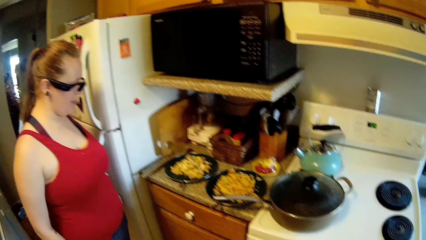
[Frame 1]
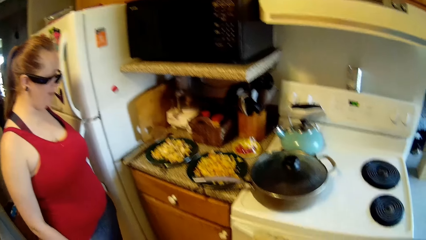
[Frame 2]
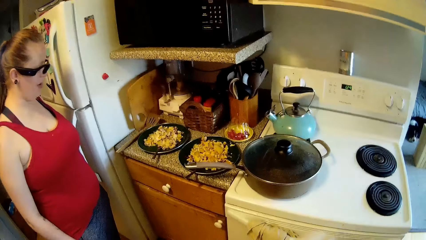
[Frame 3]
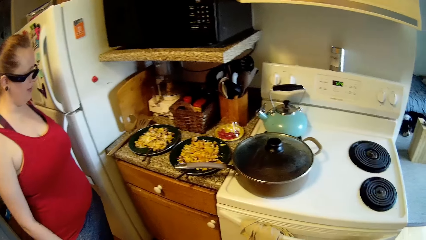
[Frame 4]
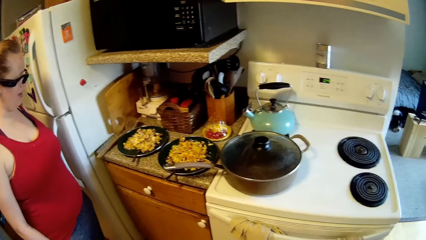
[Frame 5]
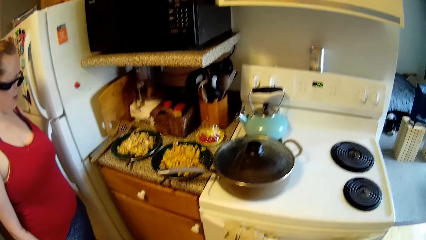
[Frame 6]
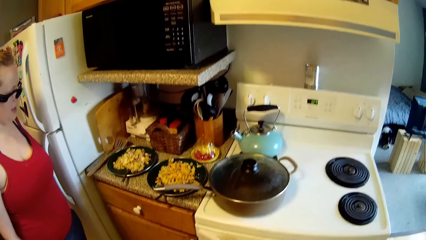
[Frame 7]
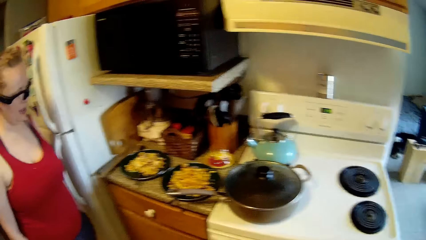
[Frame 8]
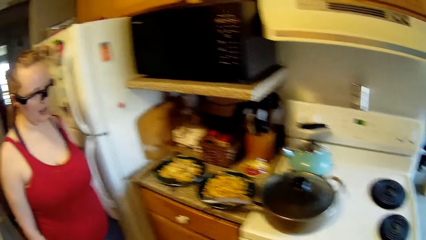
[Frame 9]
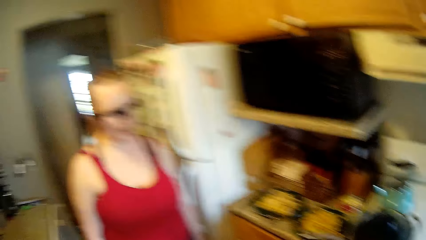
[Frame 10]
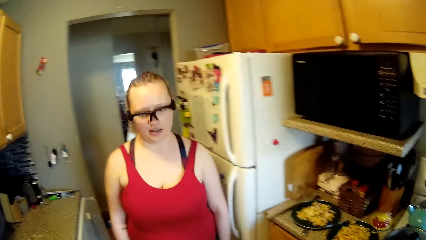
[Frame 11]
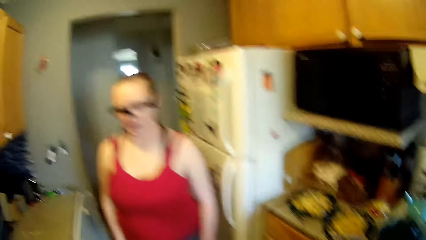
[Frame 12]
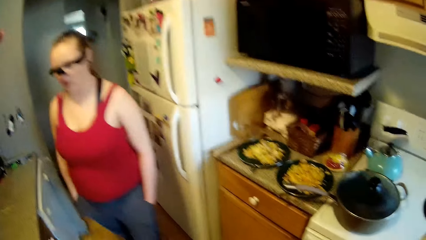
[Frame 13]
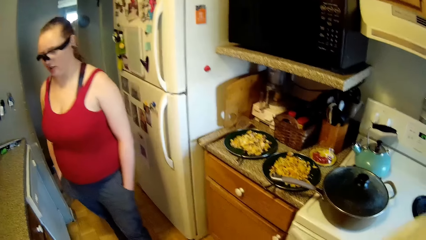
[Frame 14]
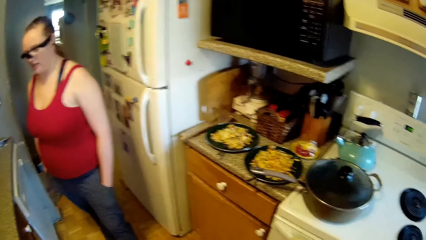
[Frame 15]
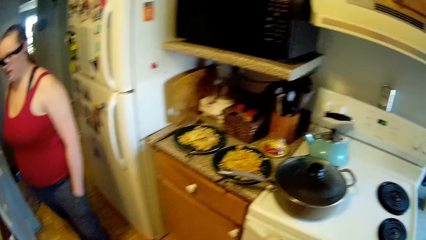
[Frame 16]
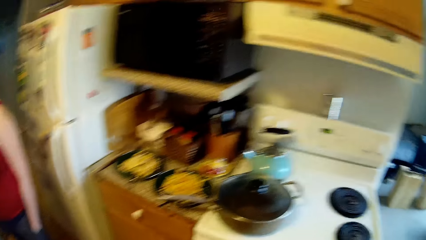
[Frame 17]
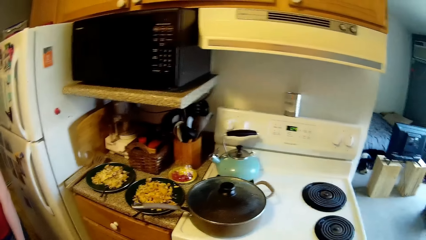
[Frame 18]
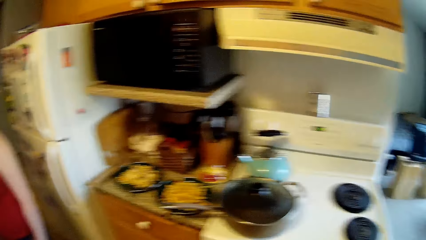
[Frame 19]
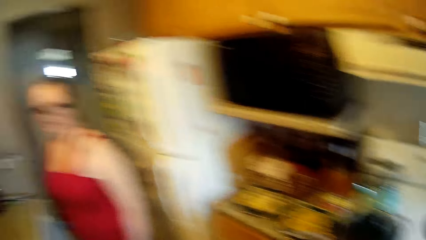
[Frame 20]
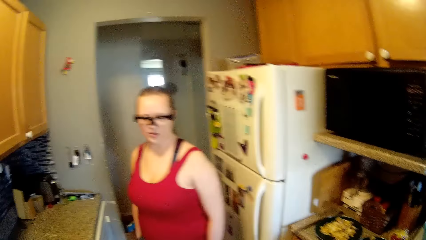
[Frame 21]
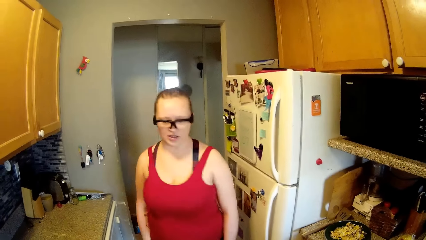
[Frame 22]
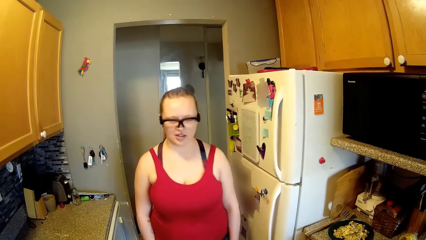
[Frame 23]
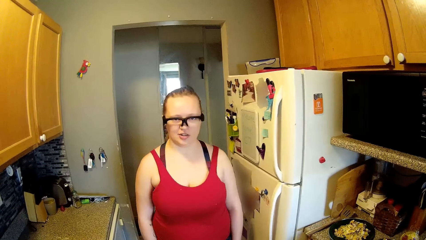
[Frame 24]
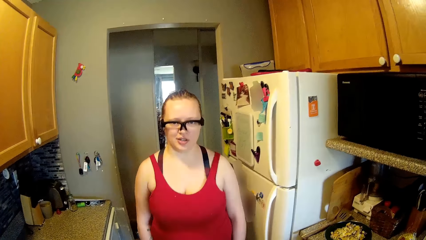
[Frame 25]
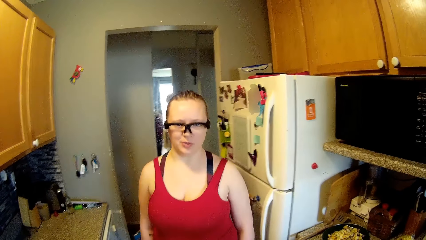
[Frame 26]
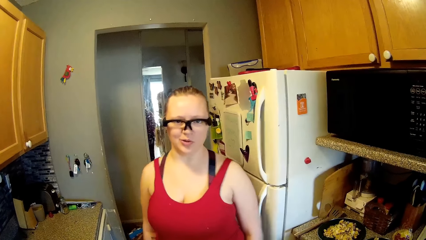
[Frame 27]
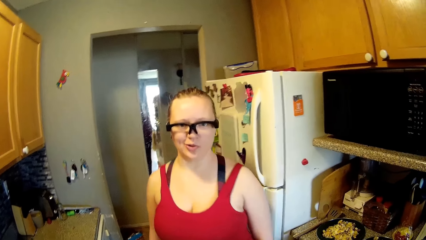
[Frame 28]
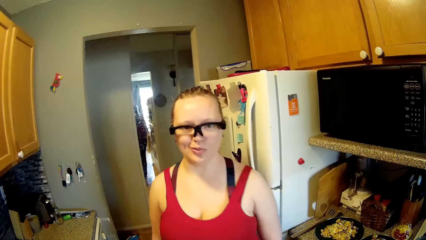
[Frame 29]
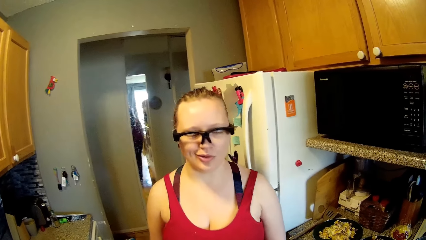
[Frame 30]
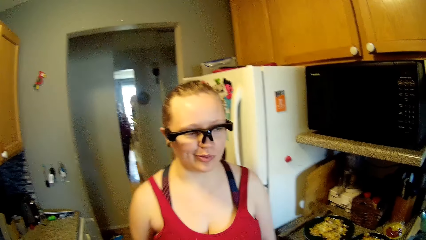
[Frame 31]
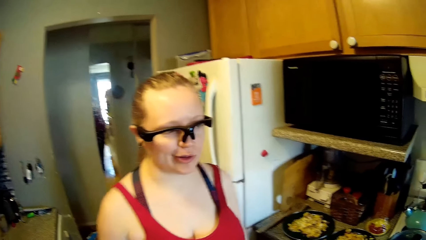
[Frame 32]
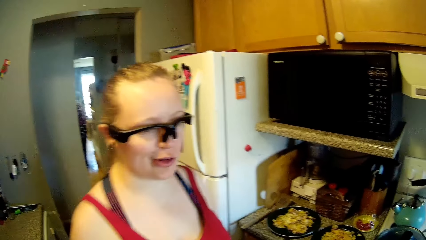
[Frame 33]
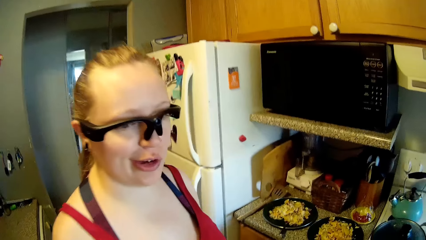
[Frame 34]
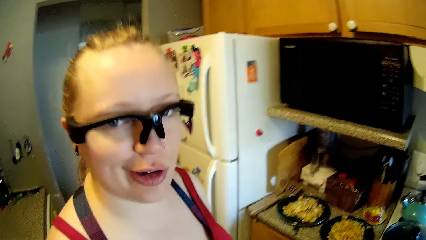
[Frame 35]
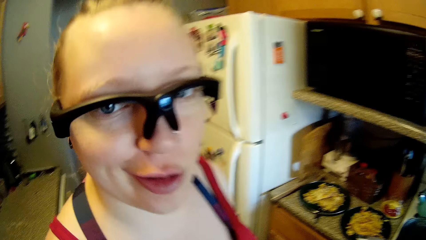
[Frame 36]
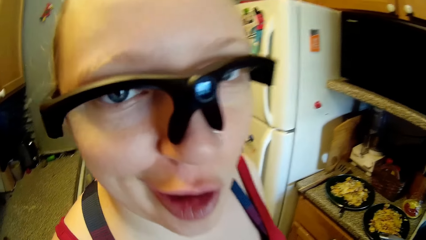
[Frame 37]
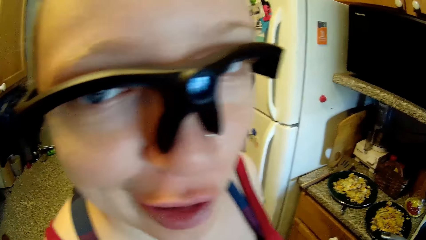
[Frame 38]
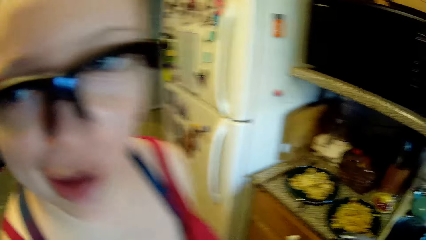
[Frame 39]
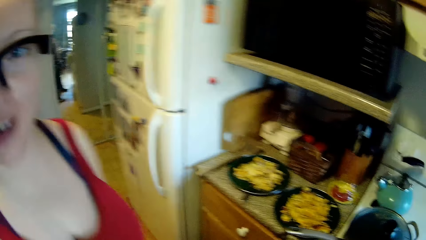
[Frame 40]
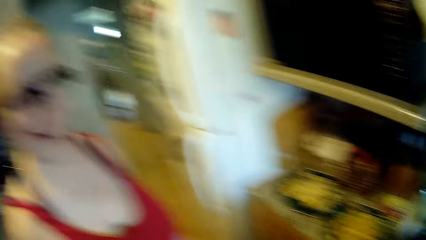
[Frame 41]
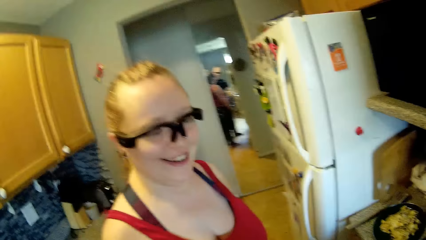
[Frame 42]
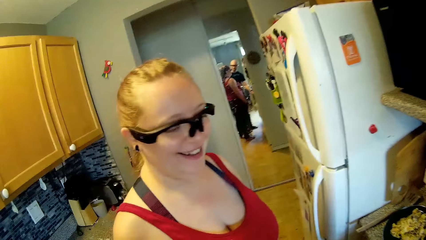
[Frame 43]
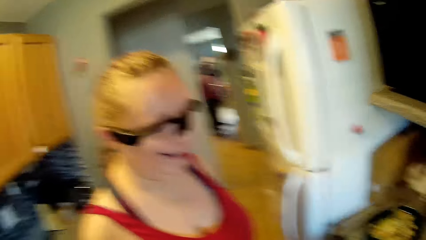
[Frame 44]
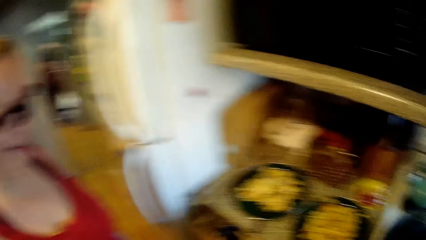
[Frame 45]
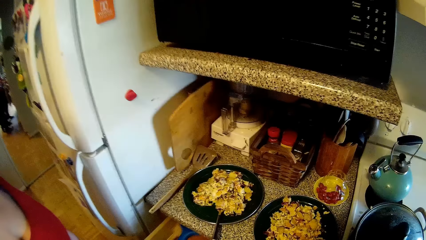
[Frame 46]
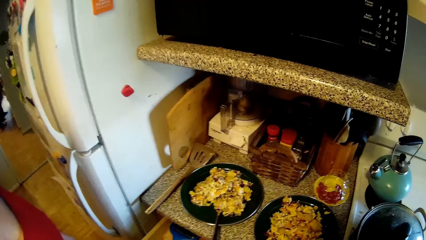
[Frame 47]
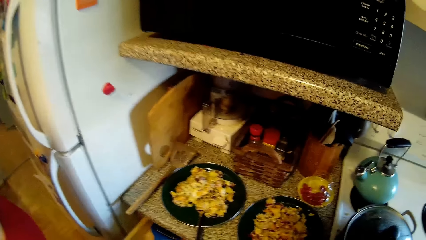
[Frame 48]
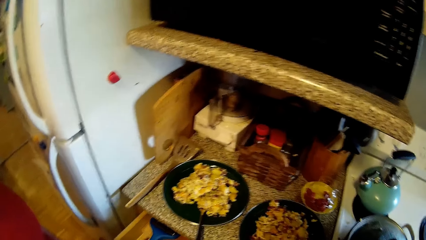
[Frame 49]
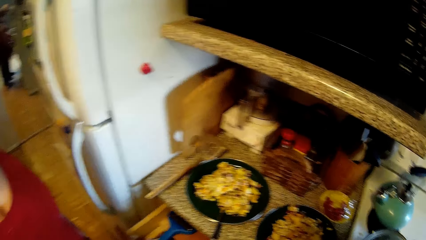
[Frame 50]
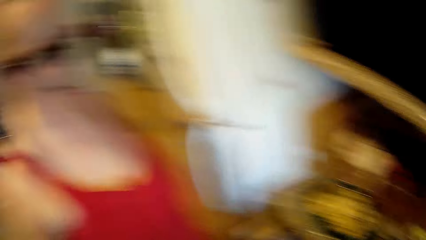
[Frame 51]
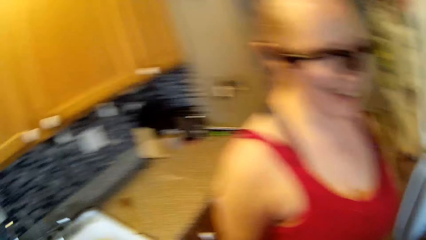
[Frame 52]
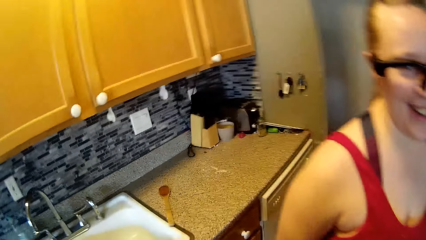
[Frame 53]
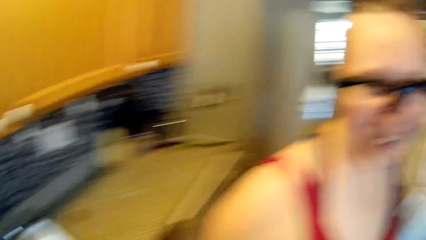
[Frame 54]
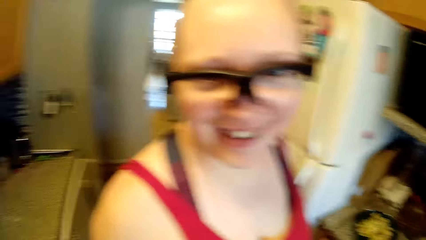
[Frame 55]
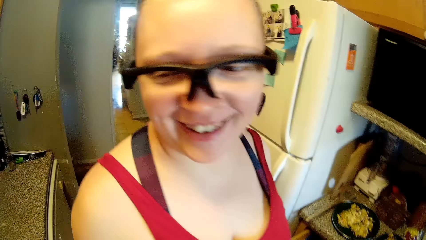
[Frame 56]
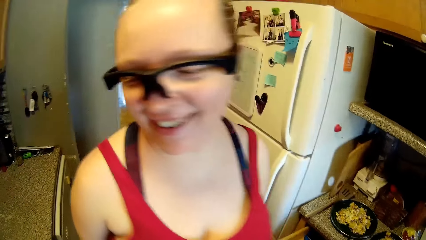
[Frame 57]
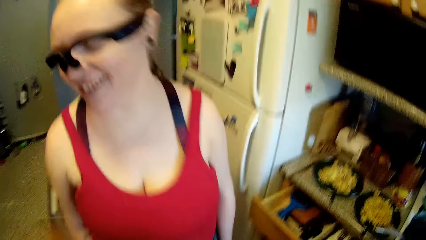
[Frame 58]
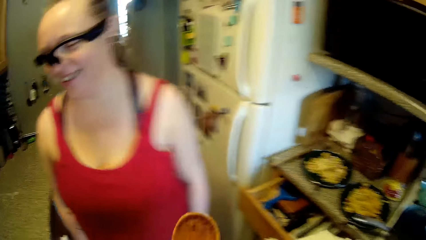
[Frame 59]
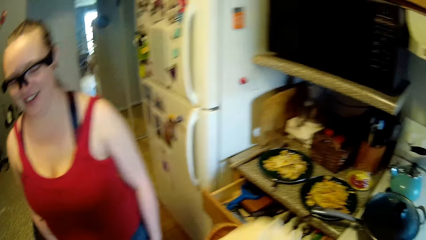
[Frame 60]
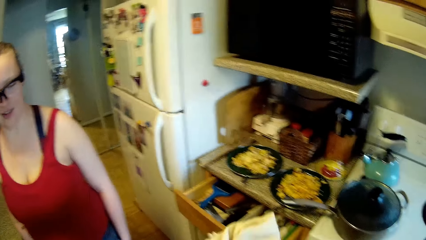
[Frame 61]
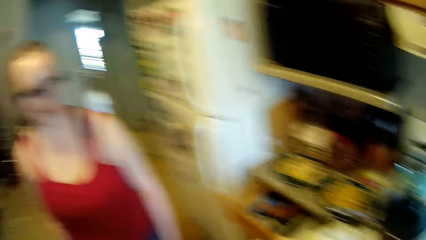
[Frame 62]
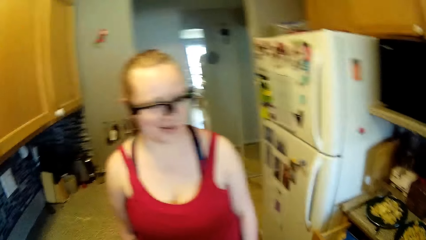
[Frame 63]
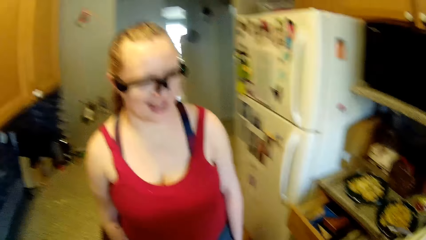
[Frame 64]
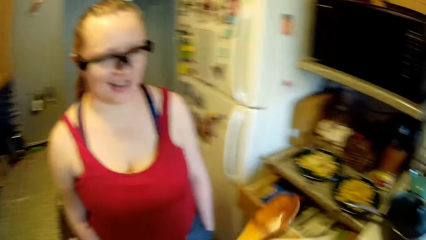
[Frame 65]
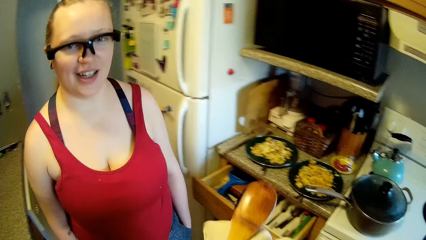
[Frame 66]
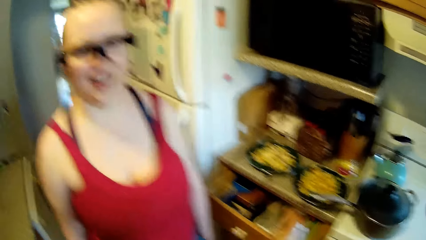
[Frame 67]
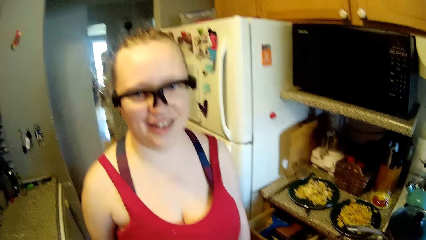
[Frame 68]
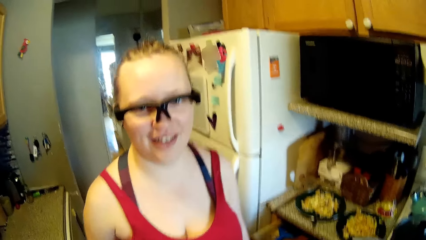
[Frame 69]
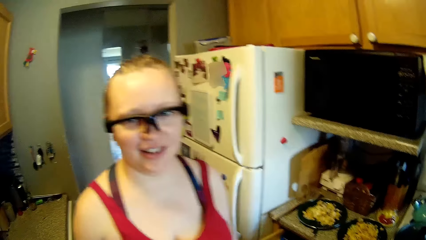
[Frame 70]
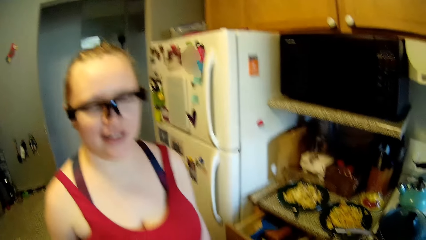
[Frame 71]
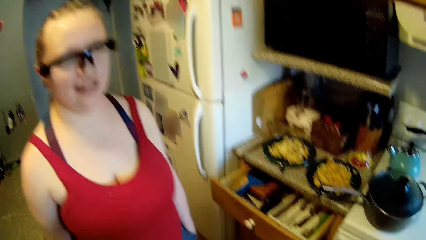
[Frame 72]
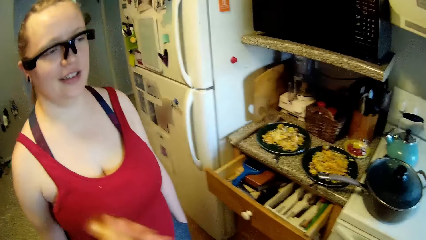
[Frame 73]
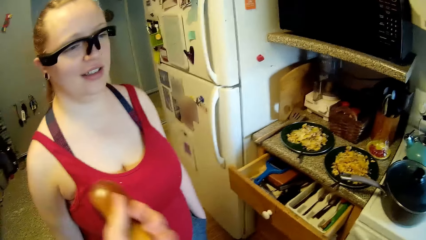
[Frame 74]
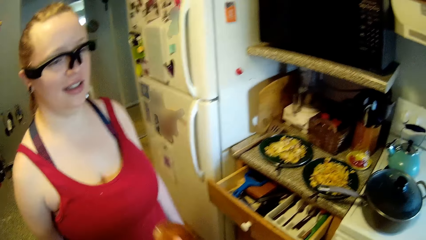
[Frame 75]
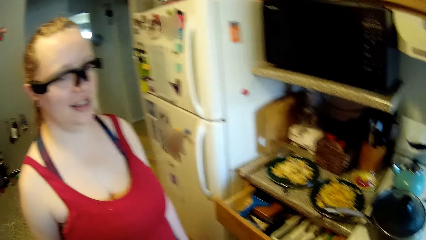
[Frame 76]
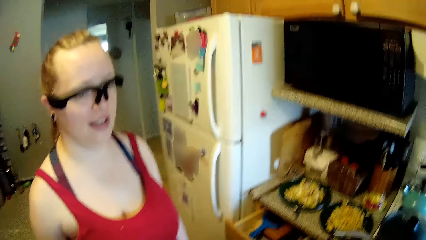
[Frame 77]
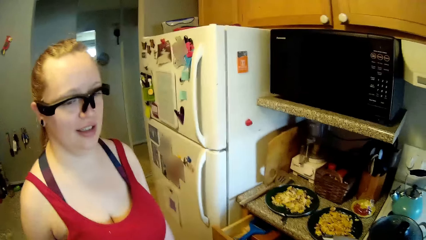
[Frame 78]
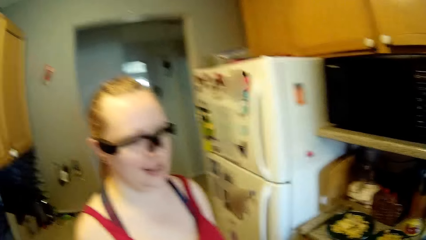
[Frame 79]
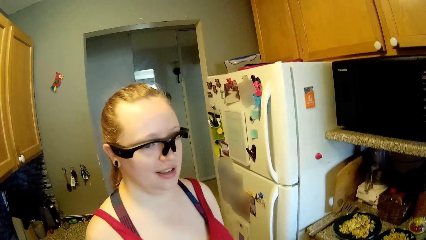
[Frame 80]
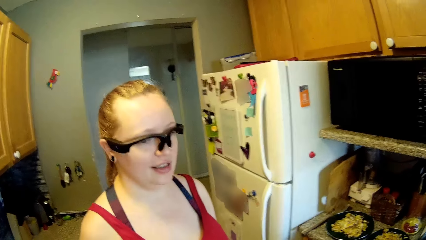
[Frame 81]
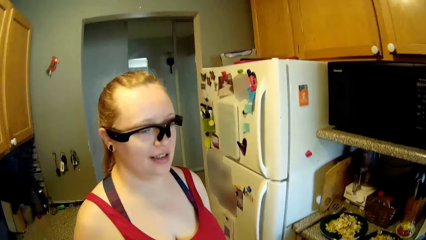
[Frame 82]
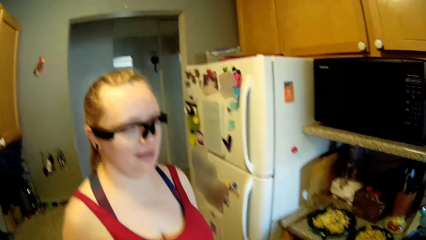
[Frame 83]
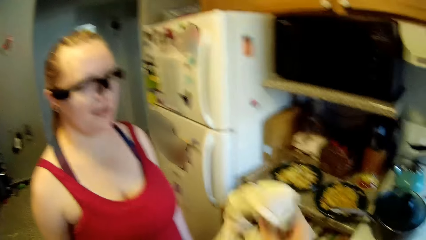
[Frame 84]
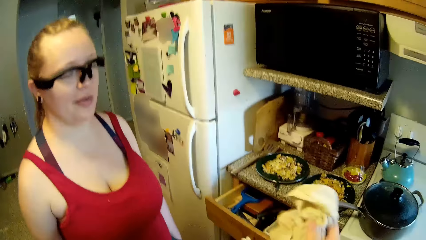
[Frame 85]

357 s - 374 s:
The camera wearer converses with a person. He opens the cabinet. He cleans a wooden spatula with the napkin in his right hand.
